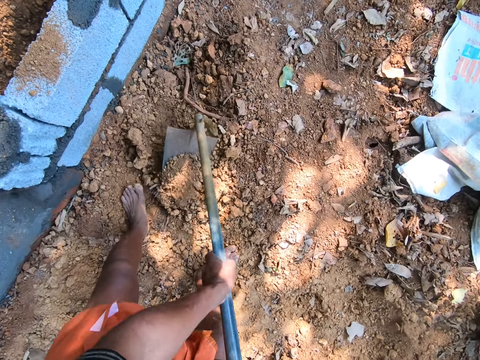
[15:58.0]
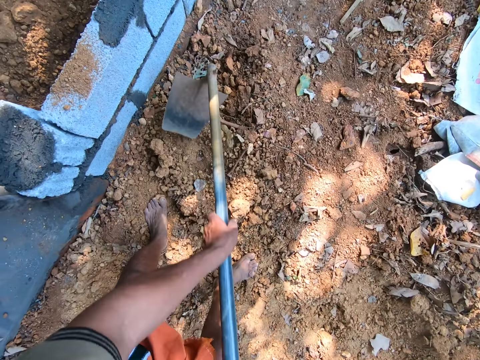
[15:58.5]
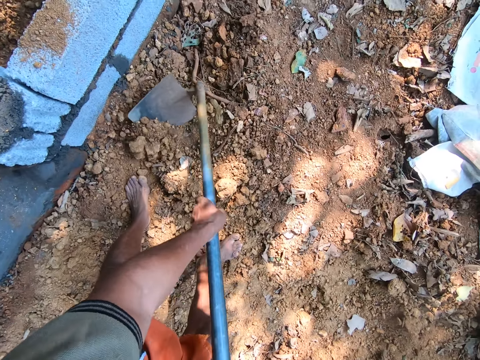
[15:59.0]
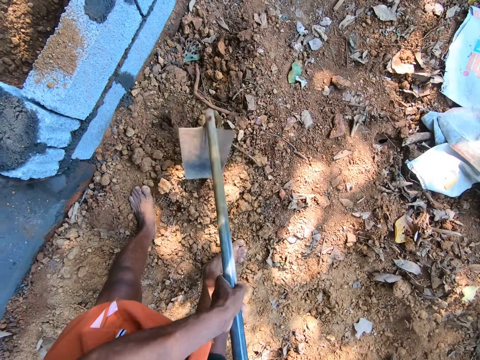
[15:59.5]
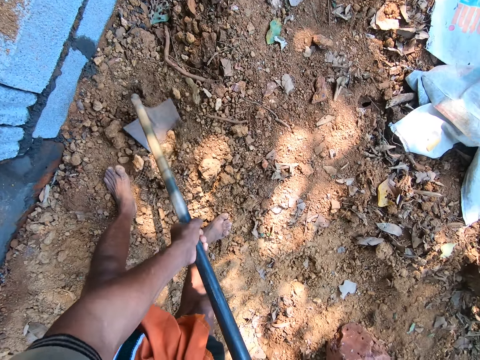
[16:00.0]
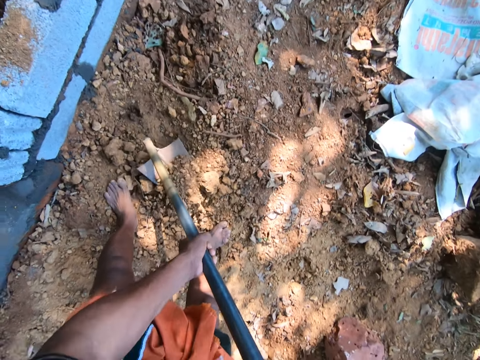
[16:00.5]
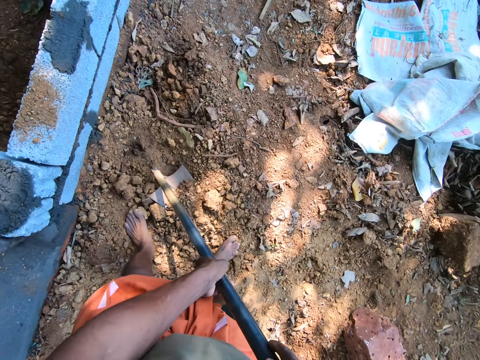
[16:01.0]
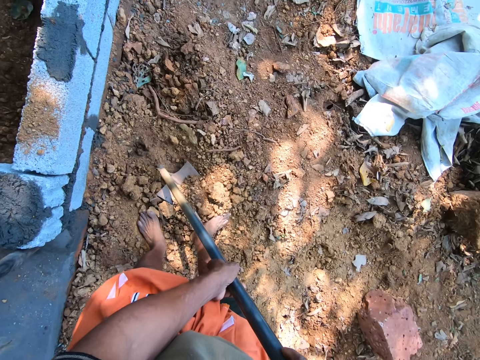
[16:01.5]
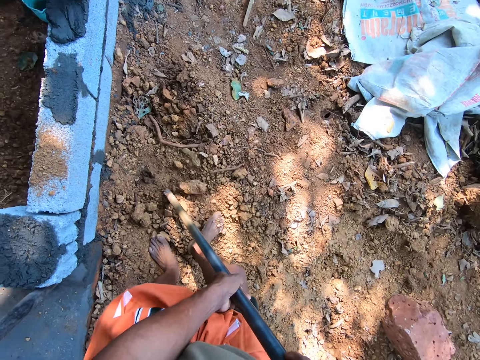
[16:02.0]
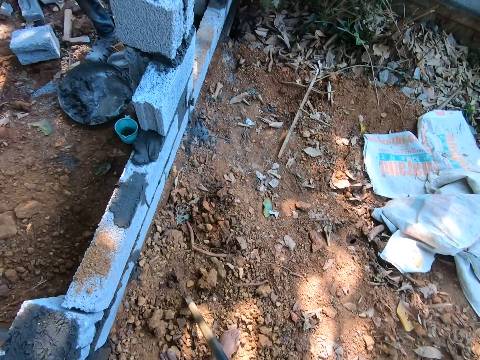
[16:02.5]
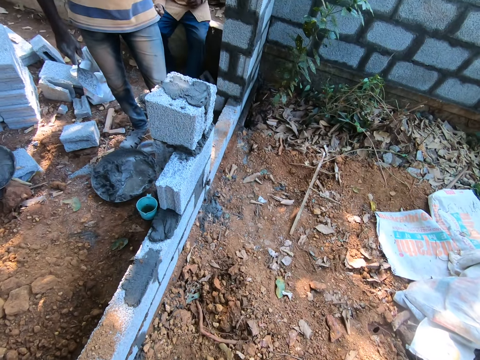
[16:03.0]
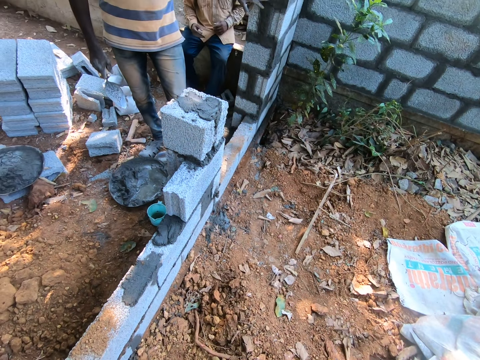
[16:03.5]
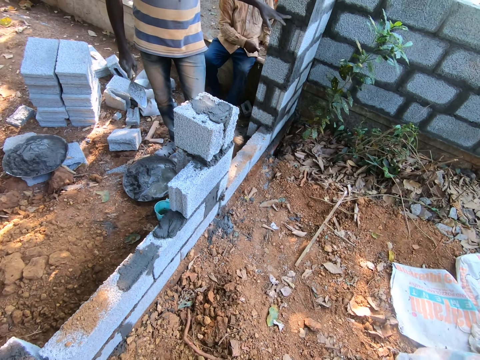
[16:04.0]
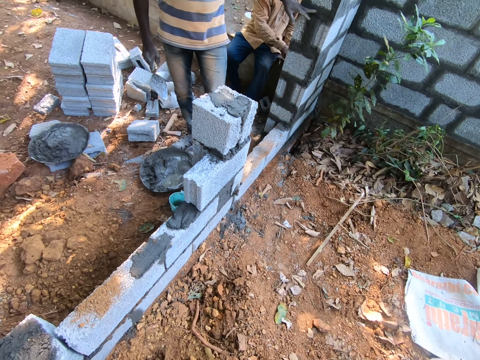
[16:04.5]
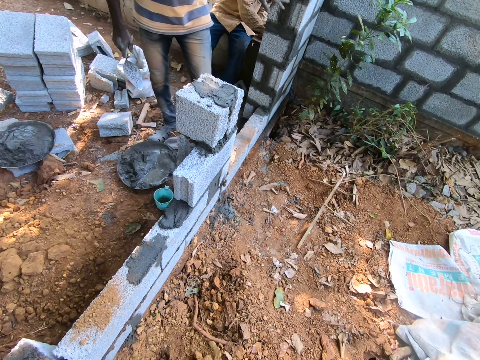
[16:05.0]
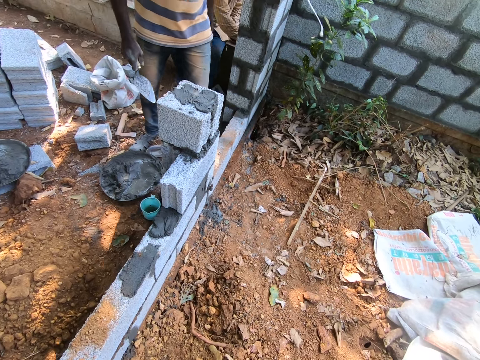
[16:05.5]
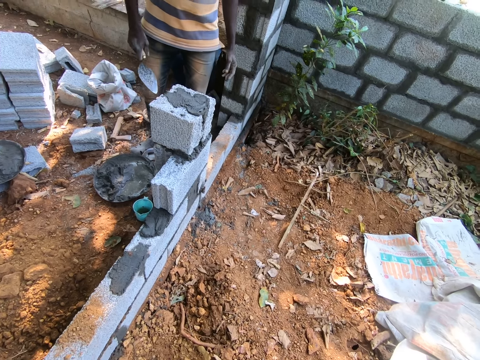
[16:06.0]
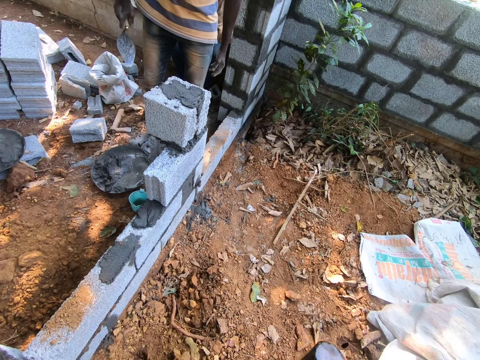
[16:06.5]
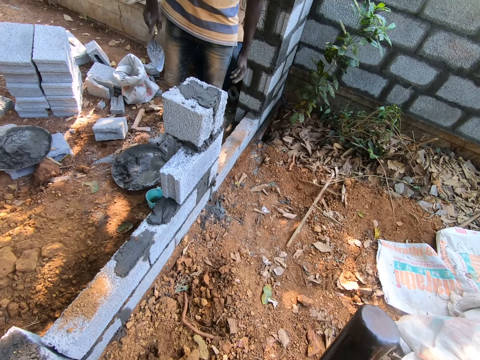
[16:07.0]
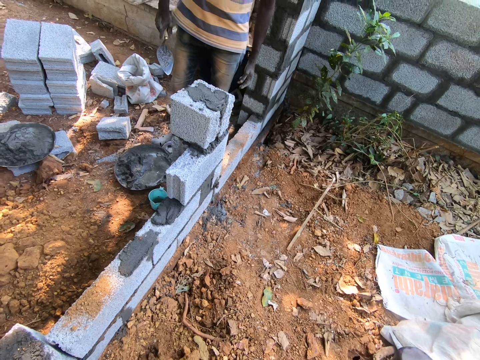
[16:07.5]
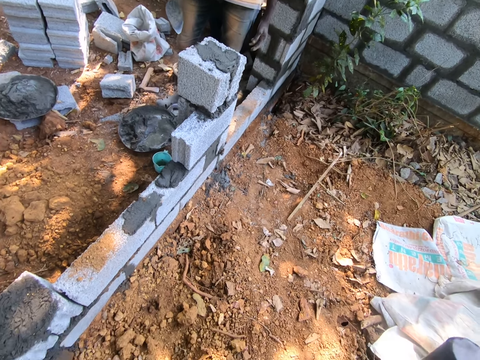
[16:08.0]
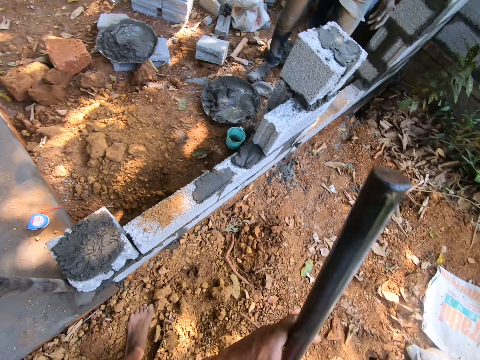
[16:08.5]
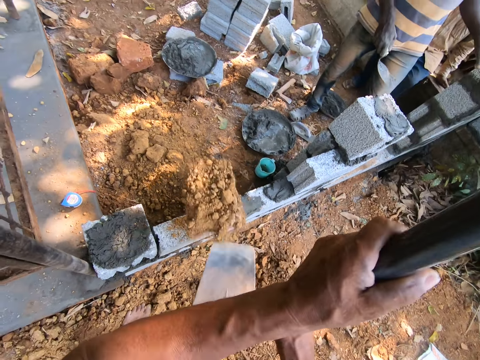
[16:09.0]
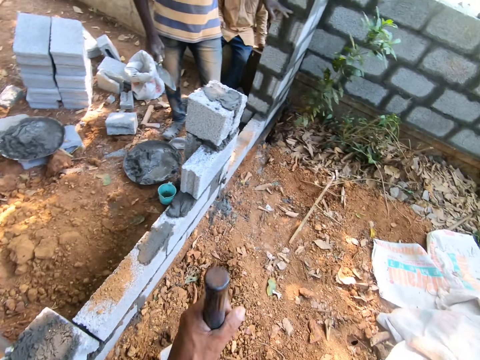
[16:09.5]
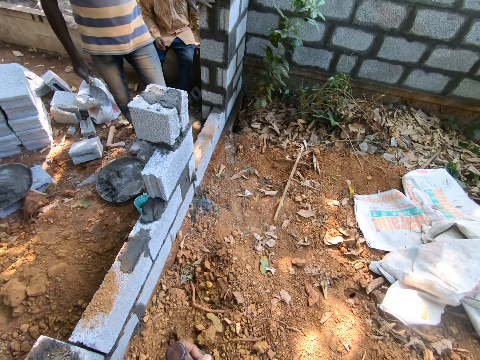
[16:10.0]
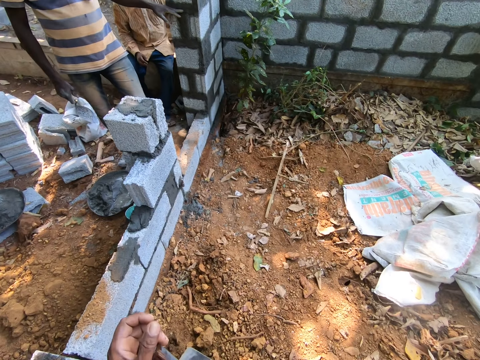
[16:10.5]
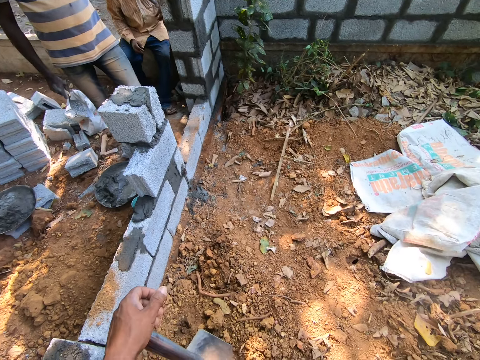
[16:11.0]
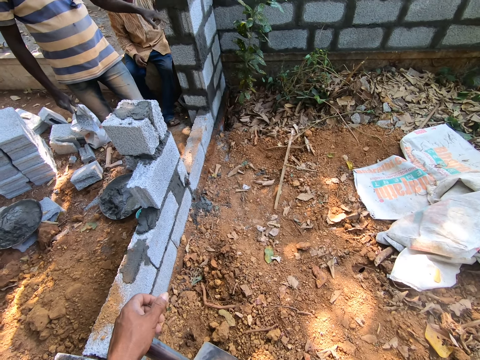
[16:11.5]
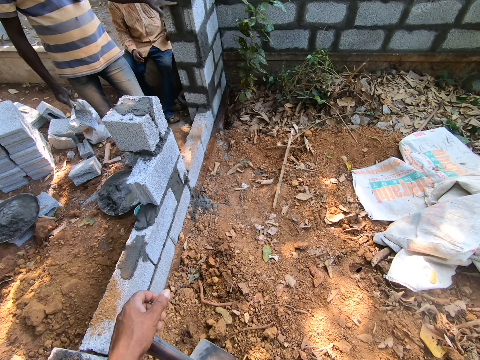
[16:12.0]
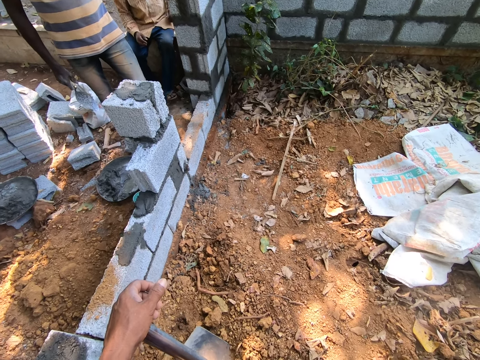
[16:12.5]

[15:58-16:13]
The camera wearer pushes sand in the hoe with his right leg. He throws sand from the hoe in his right hand on the construction ground. He converses with the man.

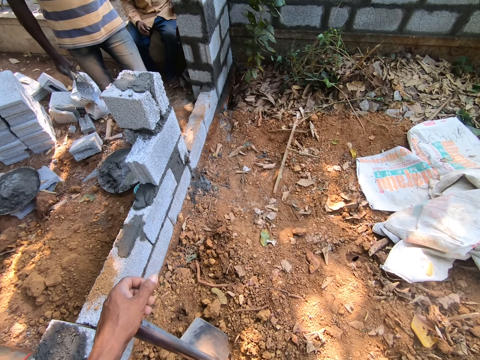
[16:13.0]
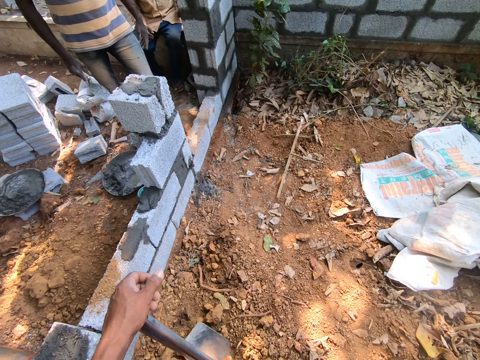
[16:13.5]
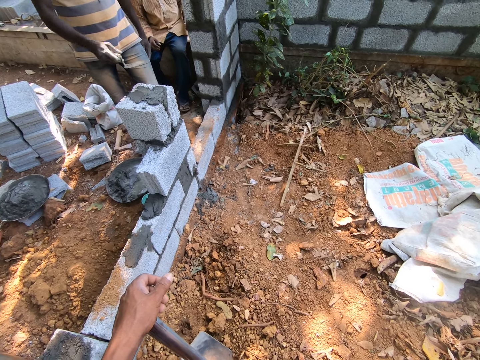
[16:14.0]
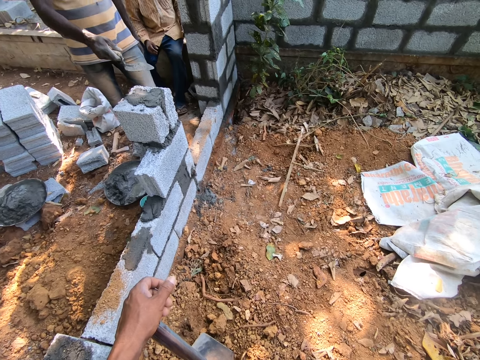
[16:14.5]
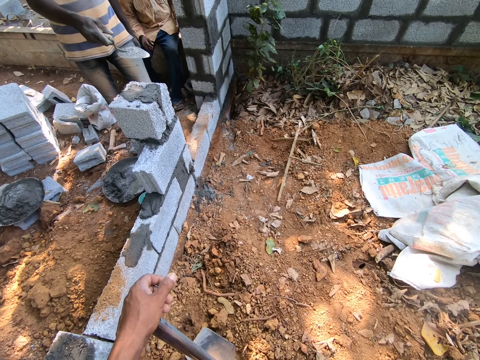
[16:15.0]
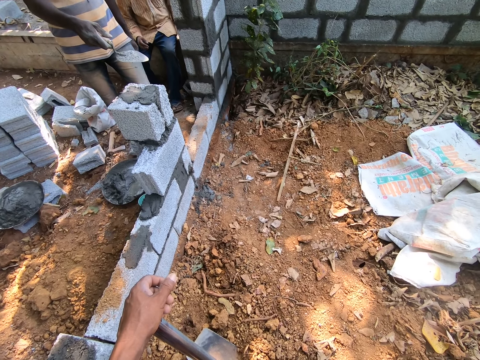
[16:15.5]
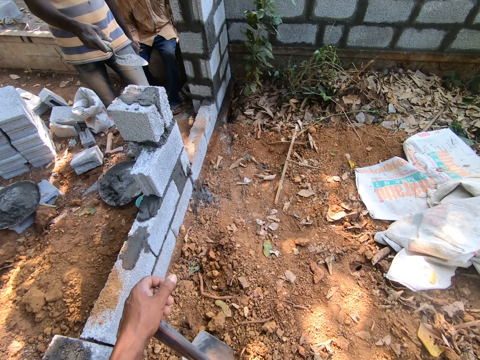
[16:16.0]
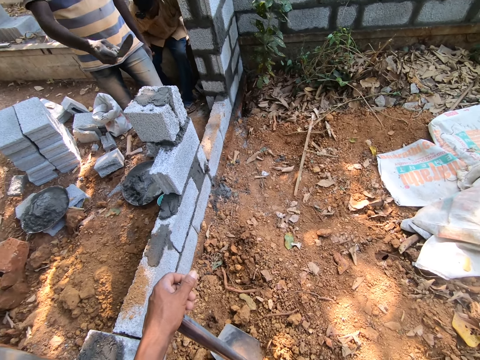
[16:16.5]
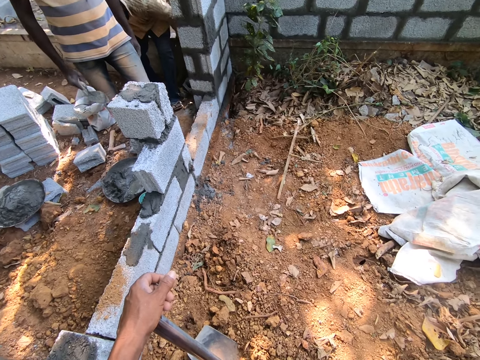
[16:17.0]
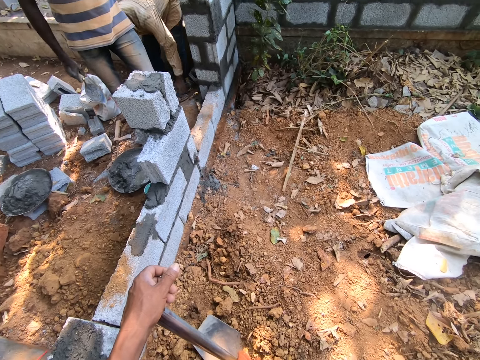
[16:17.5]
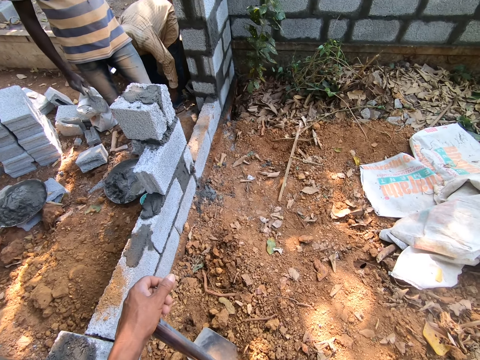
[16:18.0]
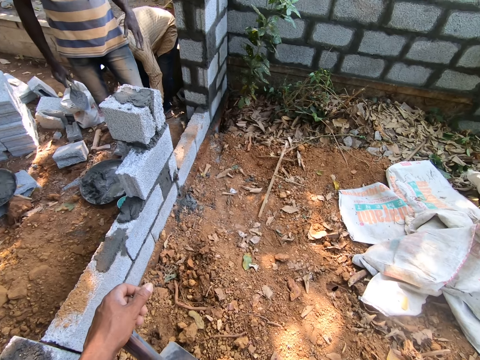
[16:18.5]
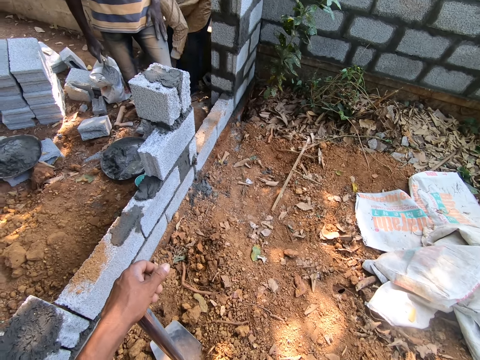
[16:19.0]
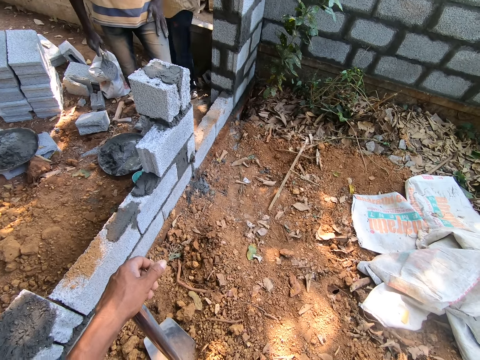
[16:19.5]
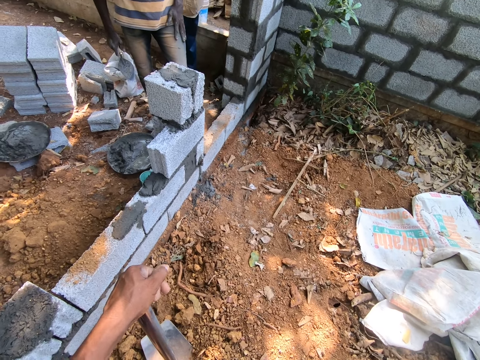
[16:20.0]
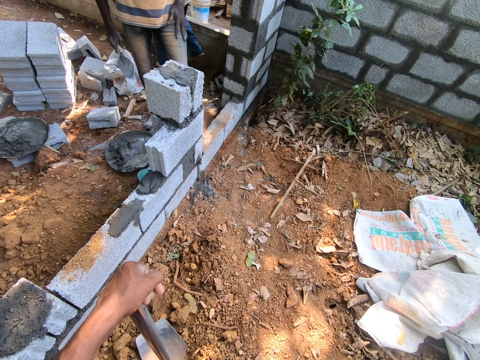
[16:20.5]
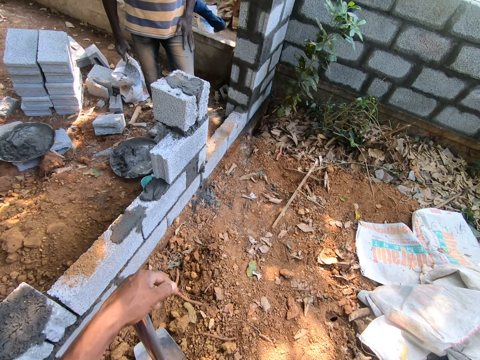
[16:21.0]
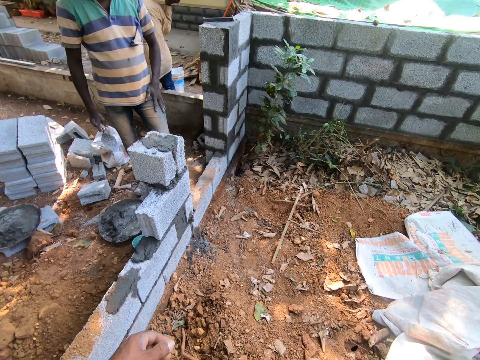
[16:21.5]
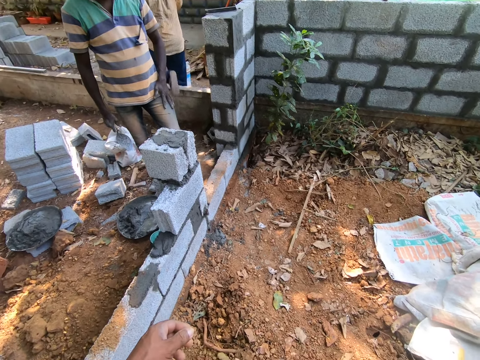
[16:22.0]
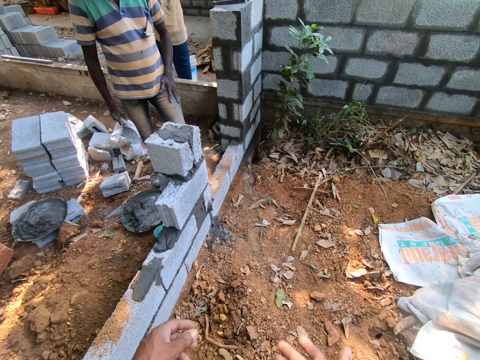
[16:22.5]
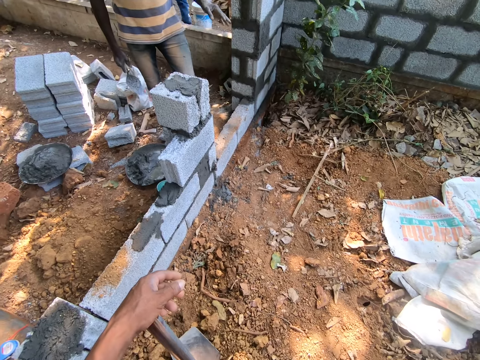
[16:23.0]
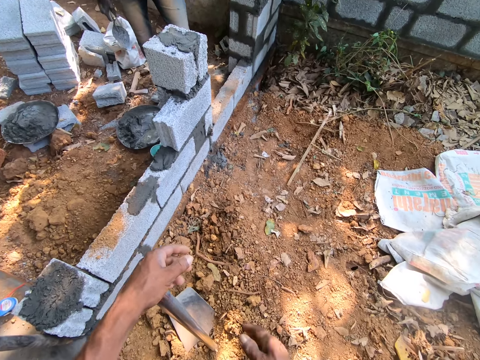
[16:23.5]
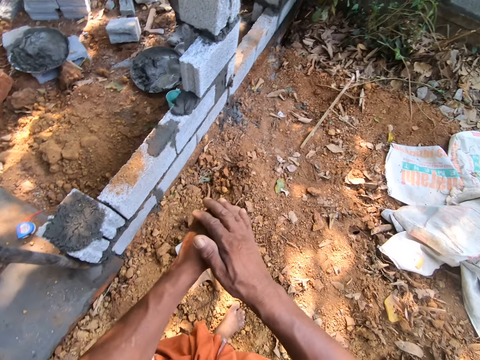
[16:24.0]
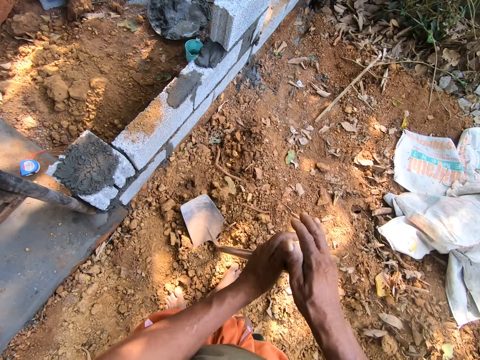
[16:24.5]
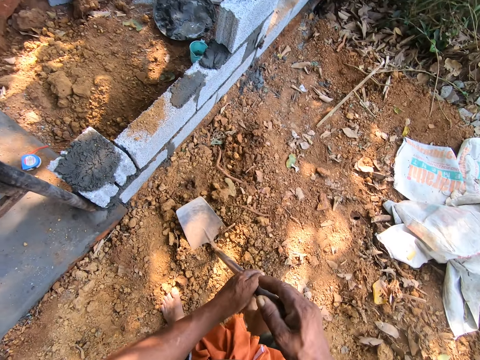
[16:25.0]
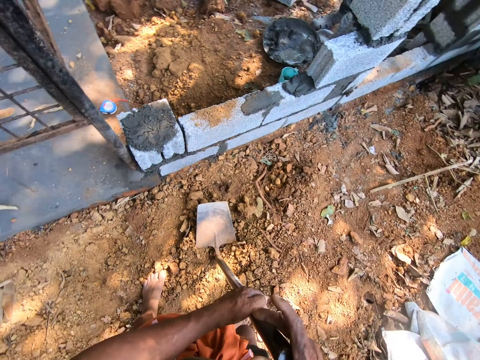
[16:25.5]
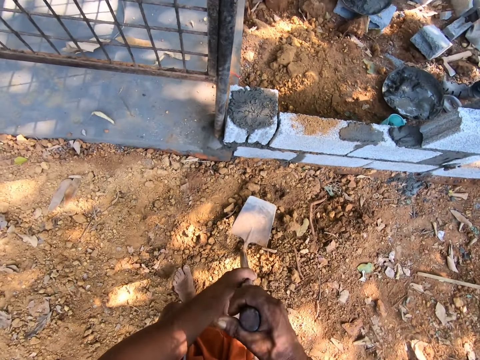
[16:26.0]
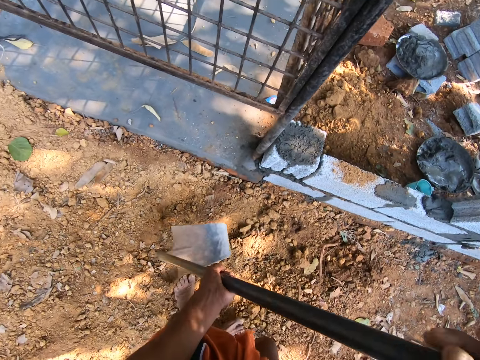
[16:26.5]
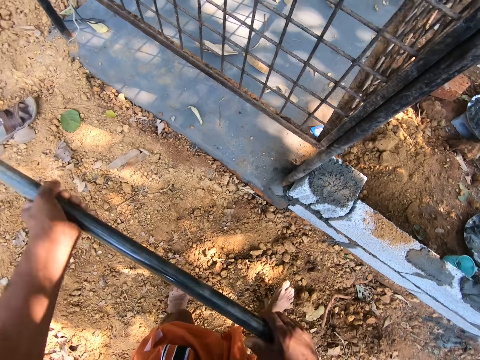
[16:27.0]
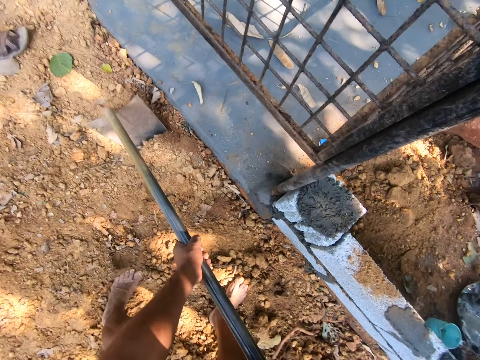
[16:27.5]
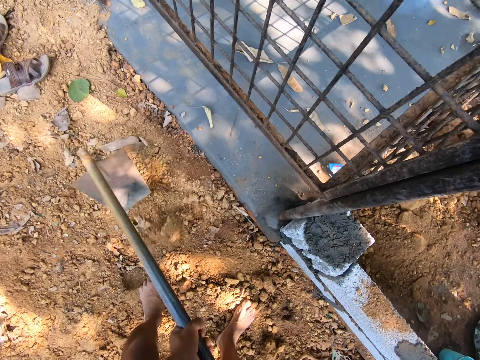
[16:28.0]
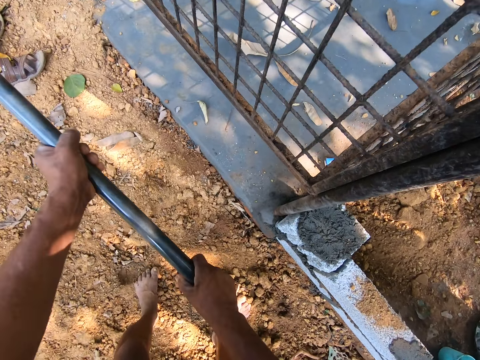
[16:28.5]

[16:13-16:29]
The camera wearer digs the ground with the hoe in his hands.
